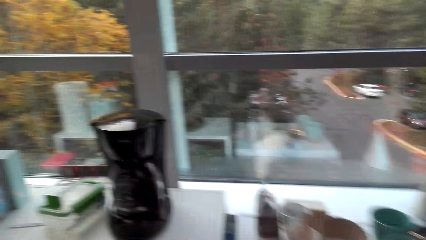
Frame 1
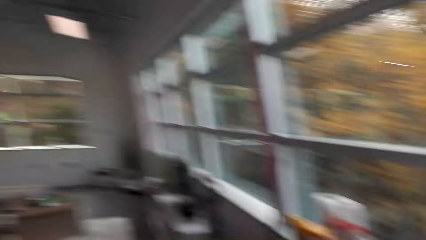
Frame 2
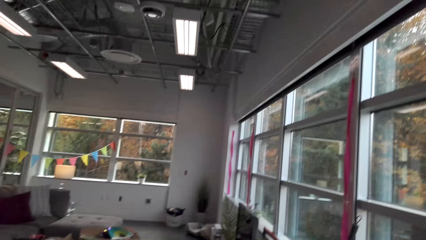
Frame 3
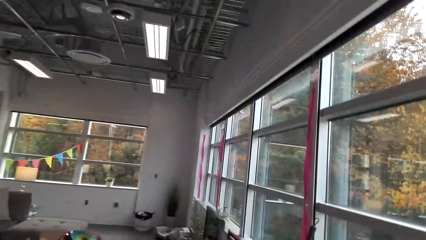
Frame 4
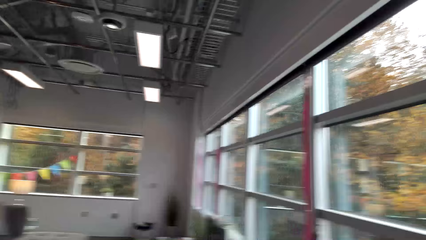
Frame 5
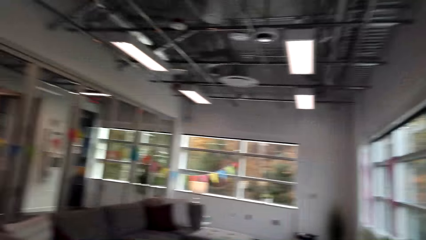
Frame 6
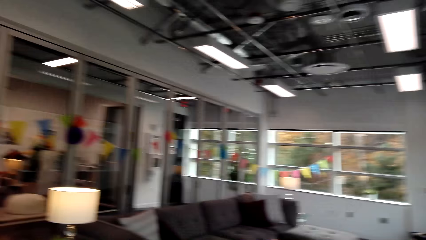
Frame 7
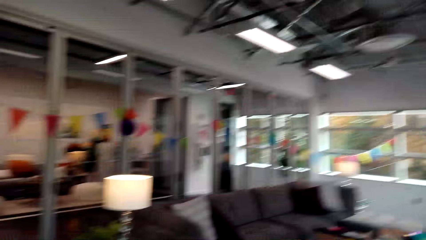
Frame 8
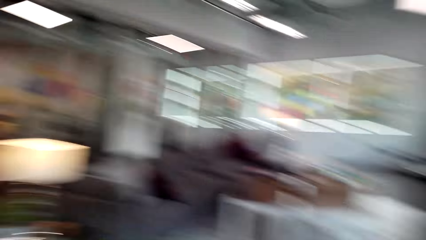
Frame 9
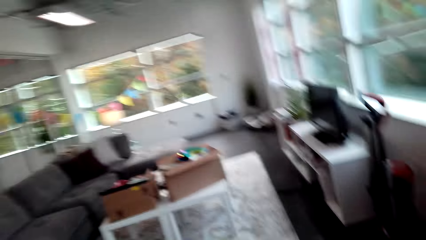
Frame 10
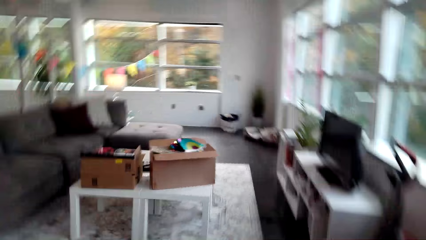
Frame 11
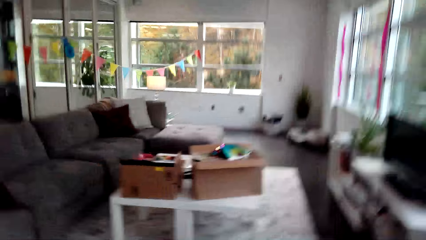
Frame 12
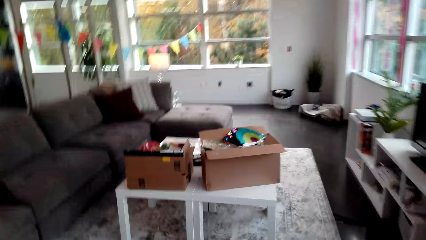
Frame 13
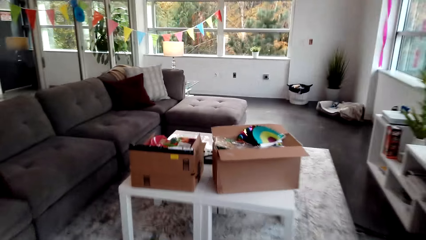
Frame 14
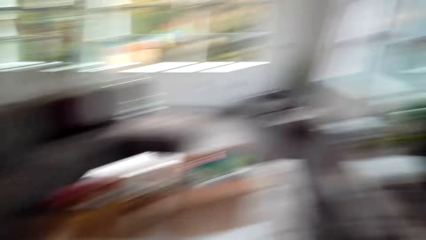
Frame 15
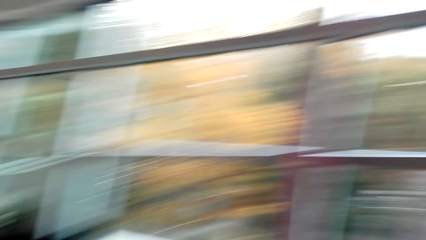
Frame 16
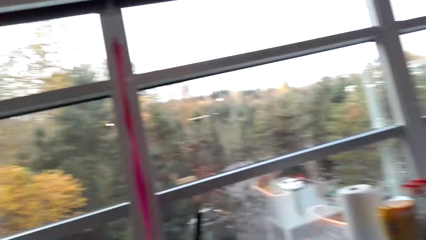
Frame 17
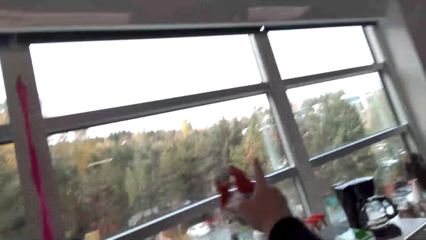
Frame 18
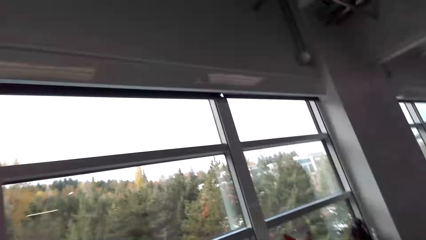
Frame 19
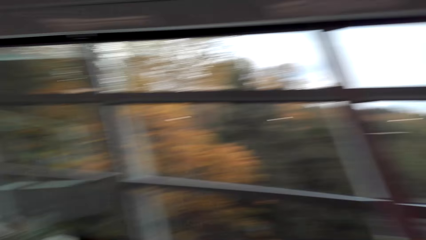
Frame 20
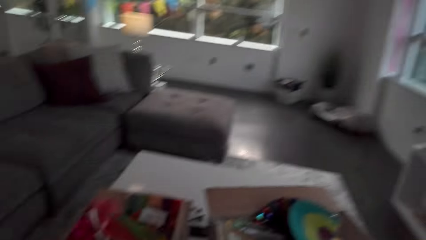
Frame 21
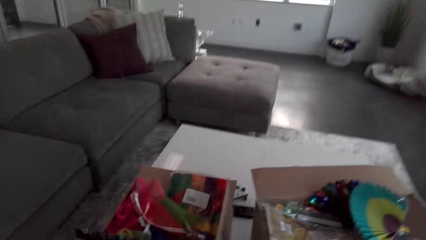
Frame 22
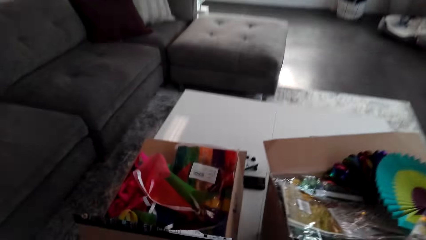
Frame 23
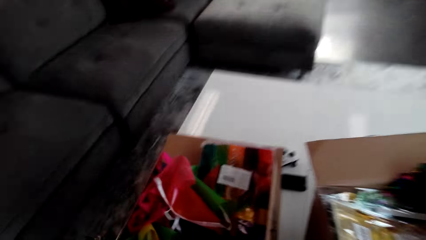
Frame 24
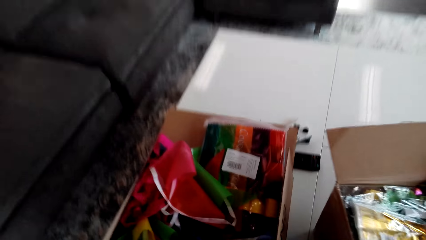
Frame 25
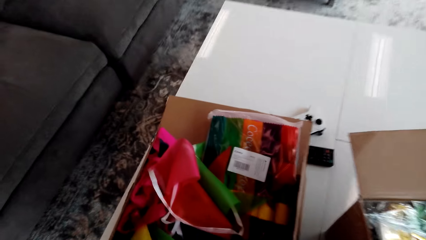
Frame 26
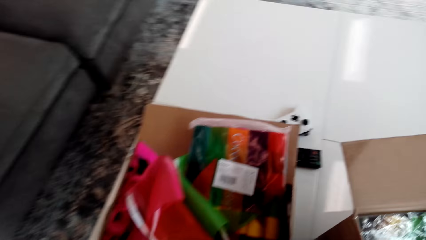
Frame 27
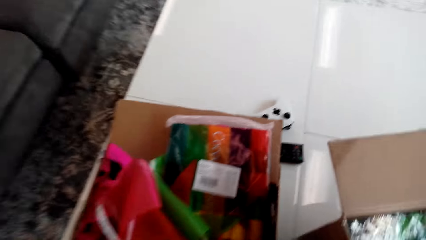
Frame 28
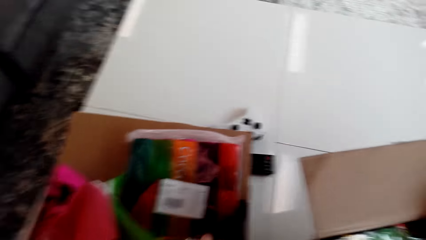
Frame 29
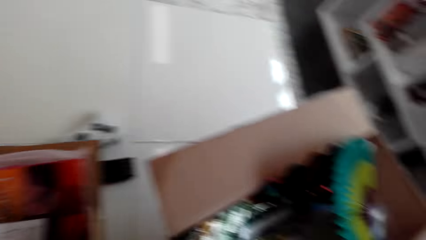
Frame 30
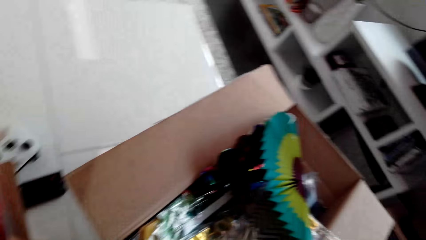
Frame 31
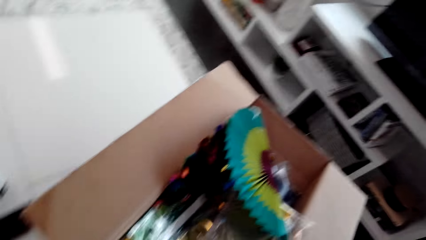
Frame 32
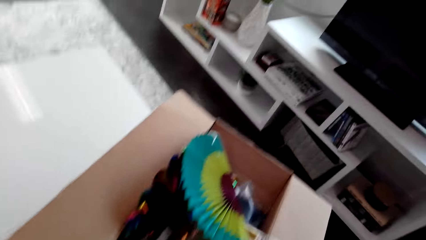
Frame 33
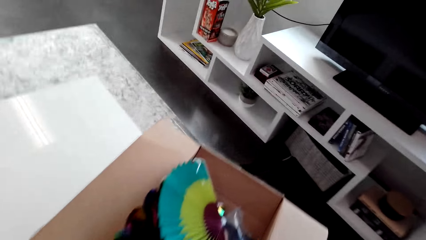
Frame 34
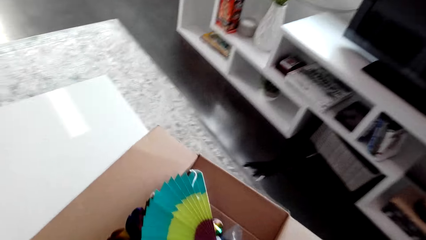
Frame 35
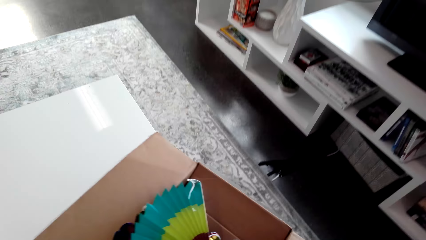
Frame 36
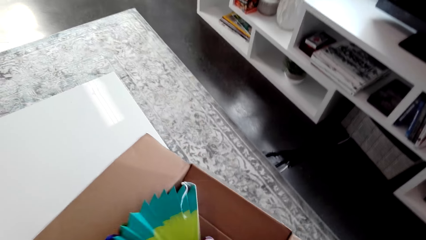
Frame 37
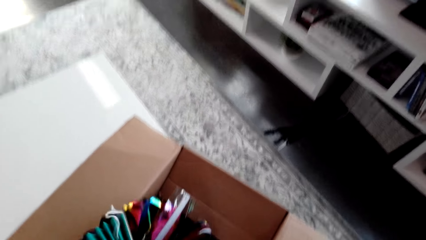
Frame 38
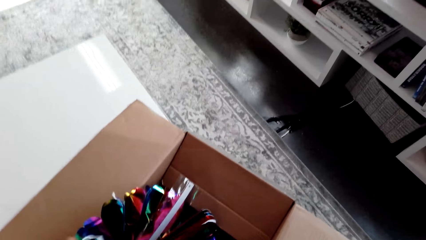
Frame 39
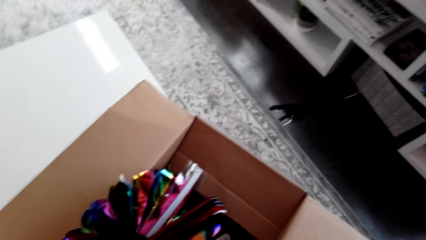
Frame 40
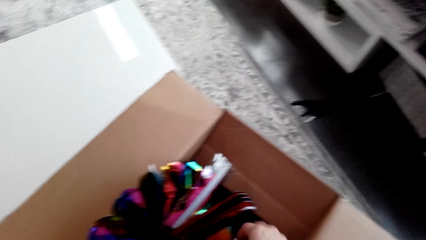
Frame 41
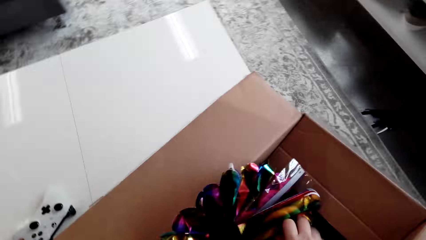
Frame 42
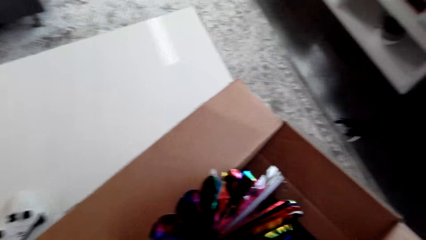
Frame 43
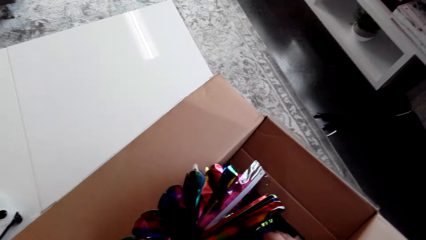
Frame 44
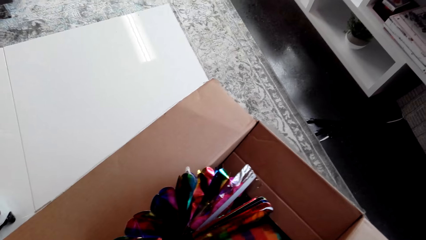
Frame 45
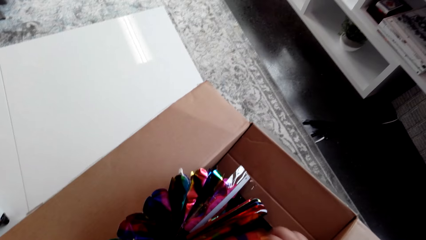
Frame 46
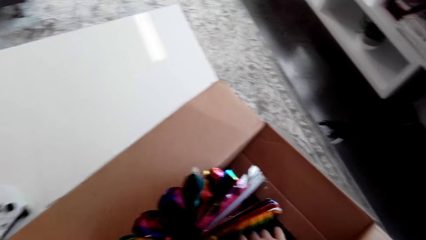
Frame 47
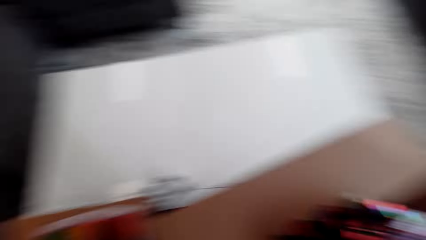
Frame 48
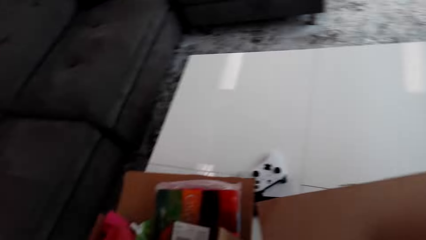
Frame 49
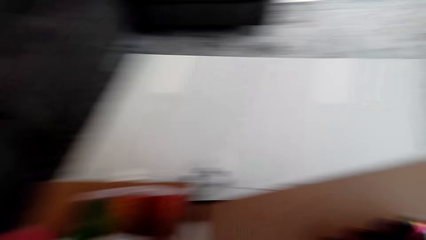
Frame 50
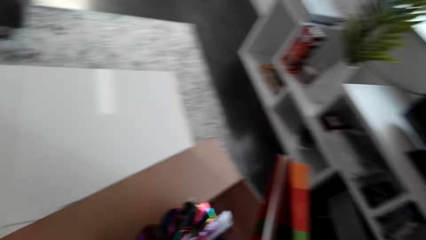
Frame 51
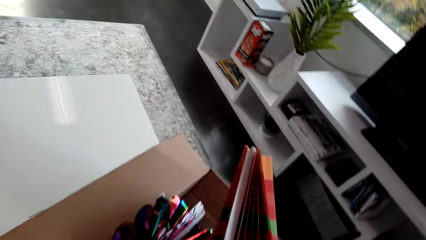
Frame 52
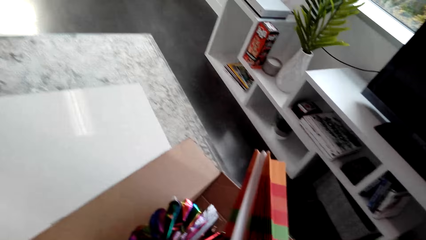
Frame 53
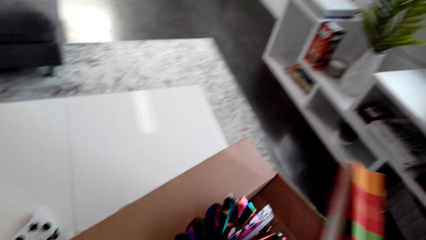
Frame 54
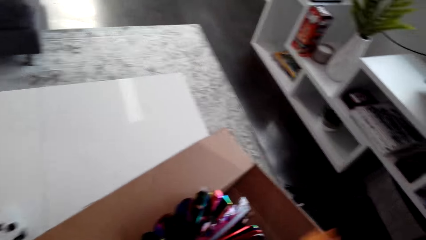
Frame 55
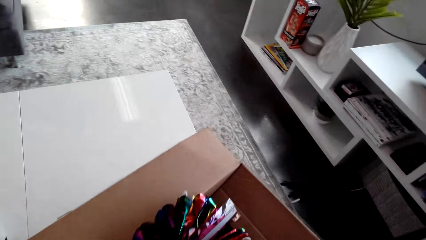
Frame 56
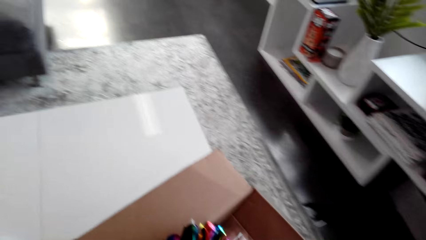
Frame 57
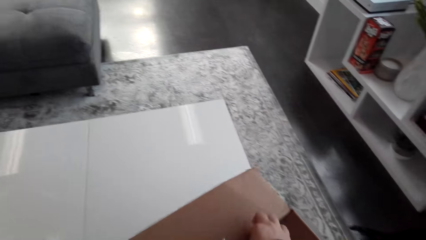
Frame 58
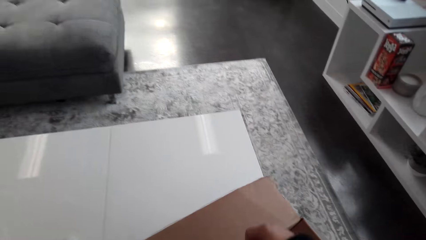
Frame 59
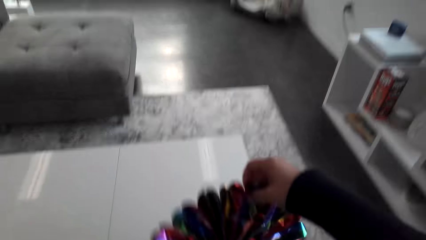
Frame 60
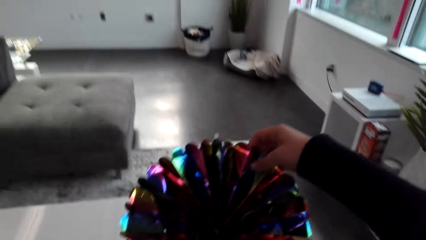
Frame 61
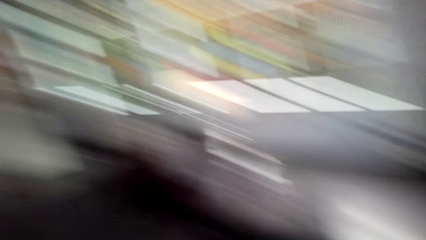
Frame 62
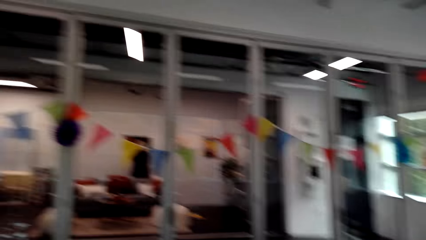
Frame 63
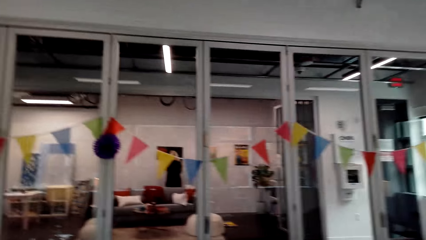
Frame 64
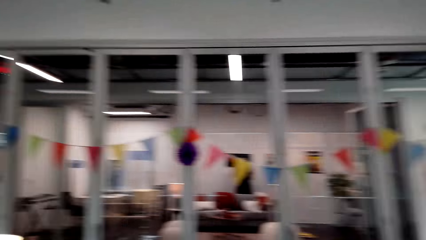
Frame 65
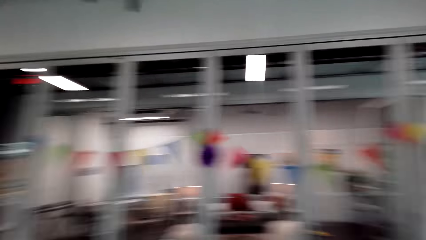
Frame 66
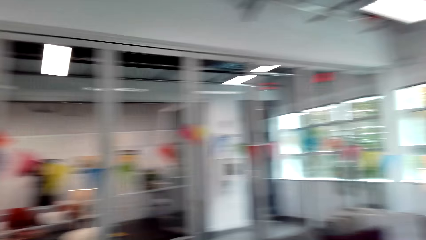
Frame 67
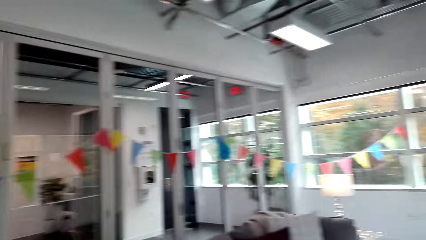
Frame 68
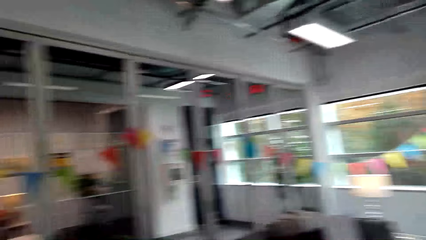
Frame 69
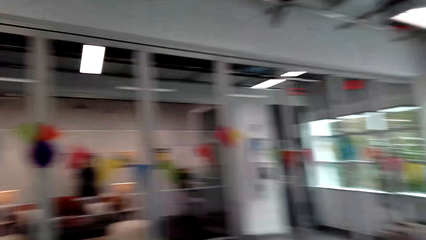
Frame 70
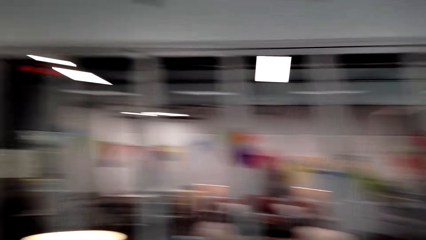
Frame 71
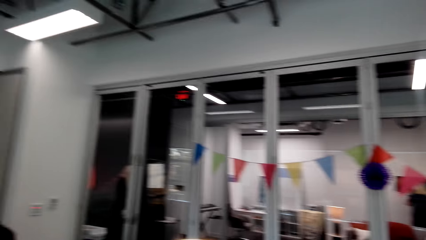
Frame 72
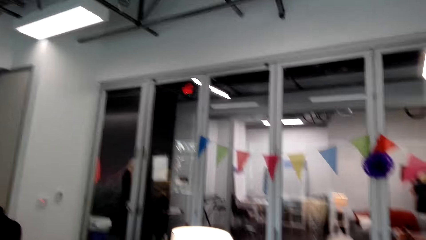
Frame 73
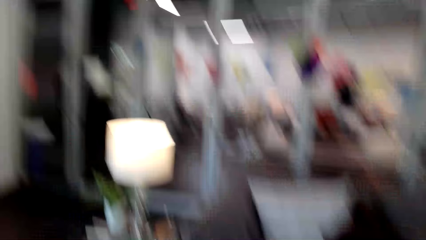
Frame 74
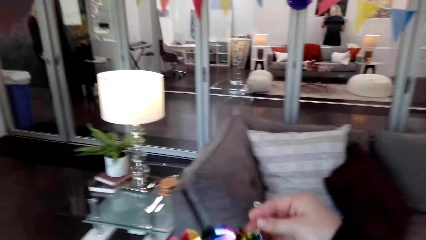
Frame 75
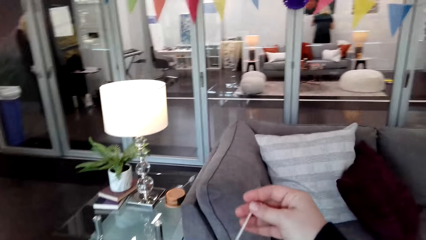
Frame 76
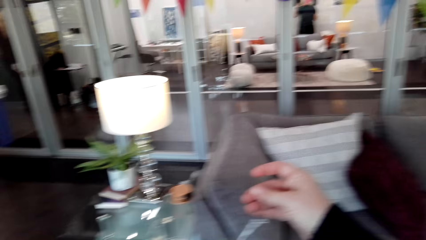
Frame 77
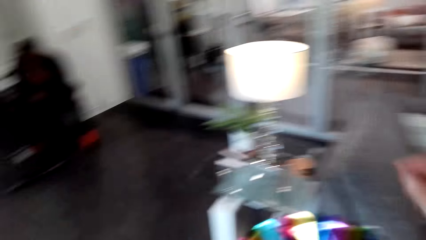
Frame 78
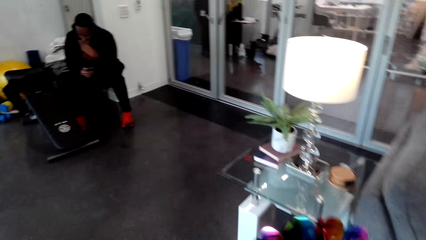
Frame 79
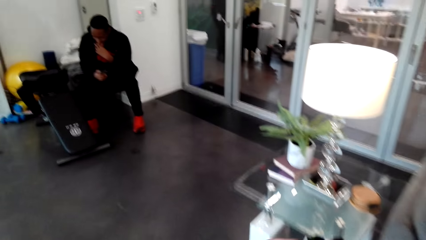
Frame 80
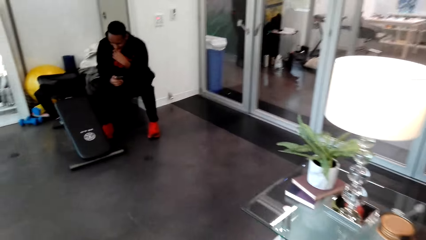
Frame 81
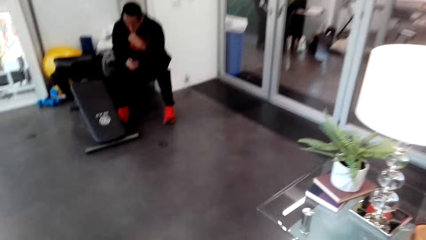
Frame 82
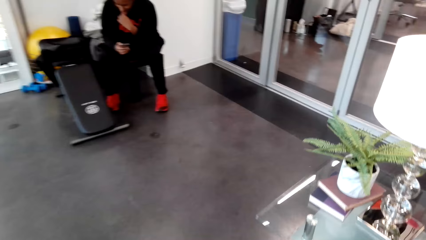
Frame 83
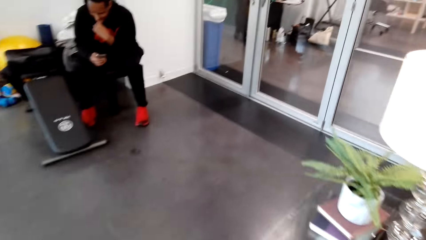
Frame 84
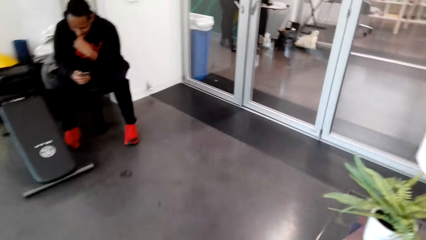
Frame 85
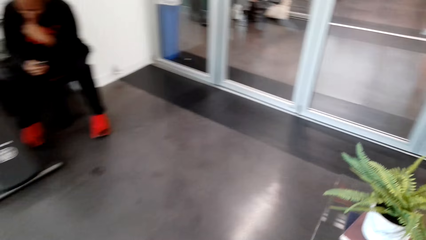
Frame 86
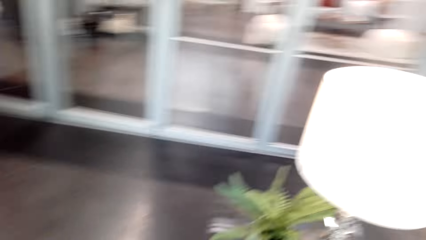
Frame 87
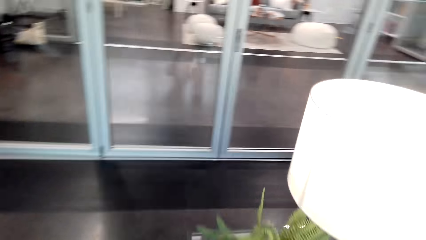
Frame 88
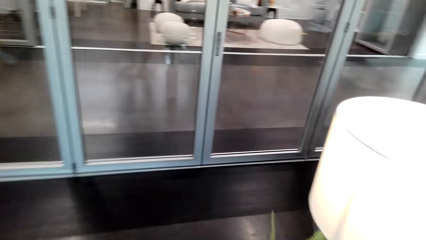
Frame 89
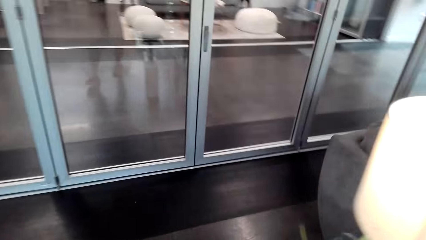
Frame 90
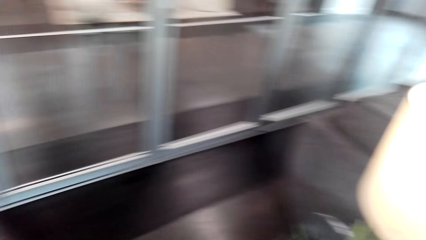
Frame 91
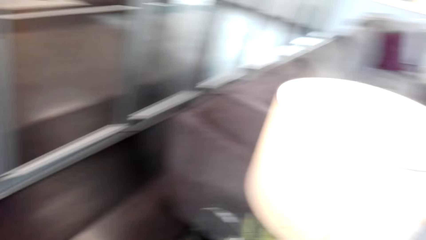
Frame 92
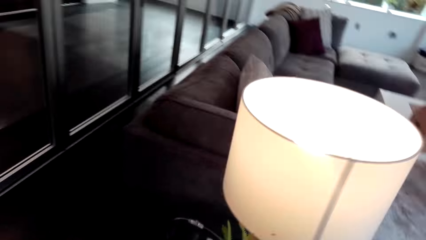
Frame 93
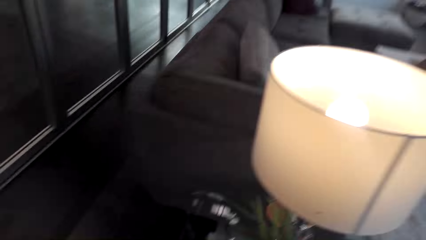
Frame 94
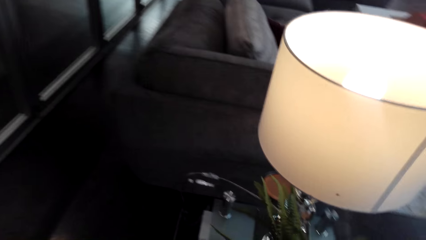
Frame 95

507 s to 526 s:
The camera wearer walks around. They pick up the ribbon and lift the ribbon up. They pick up the cello tape and cut the piece of cello tape.
